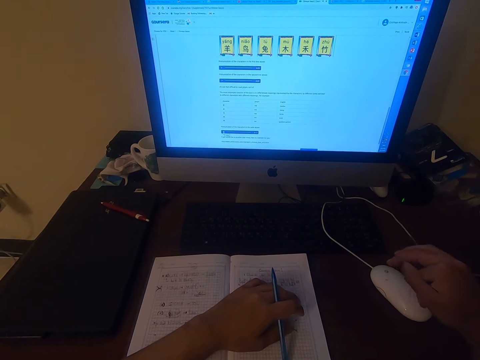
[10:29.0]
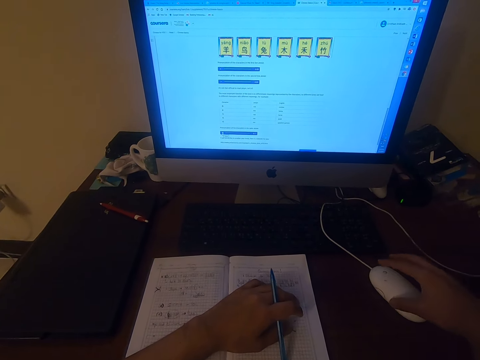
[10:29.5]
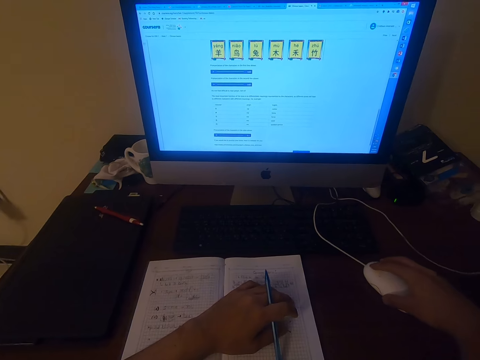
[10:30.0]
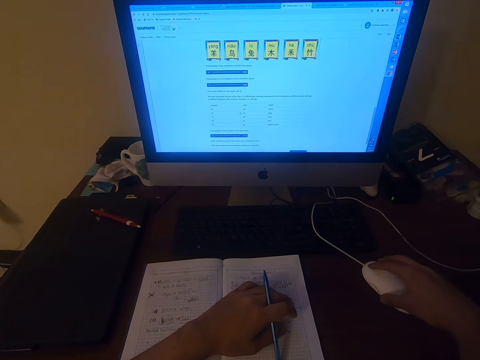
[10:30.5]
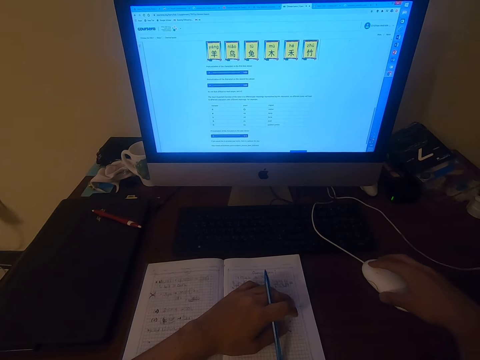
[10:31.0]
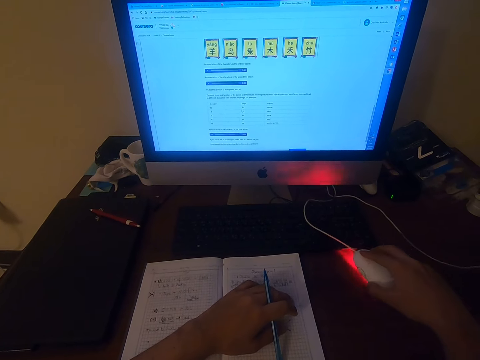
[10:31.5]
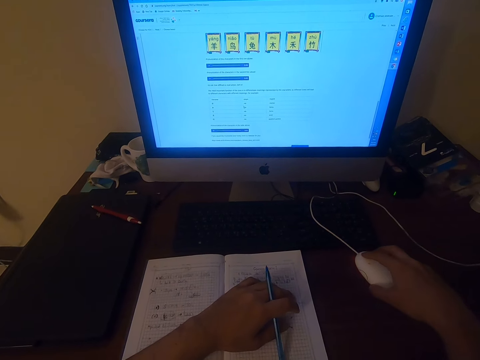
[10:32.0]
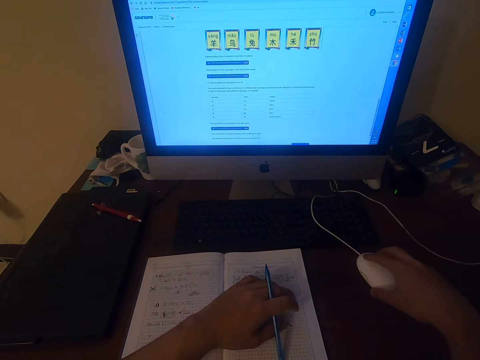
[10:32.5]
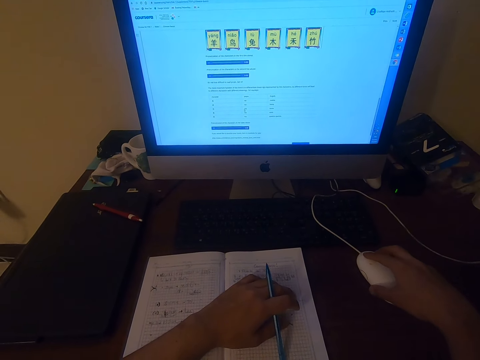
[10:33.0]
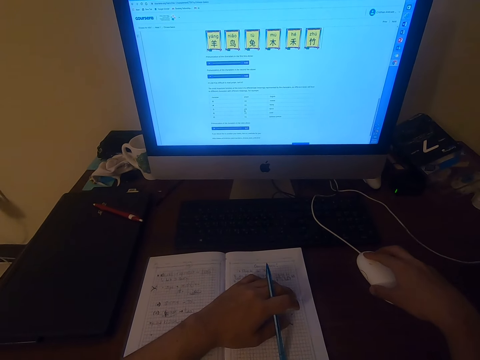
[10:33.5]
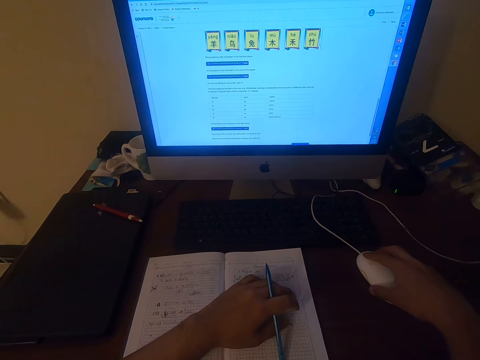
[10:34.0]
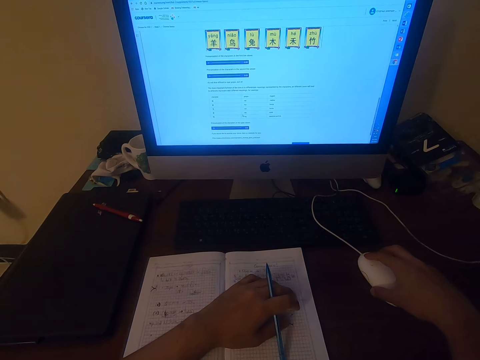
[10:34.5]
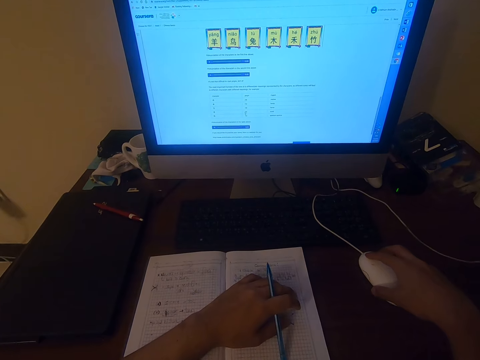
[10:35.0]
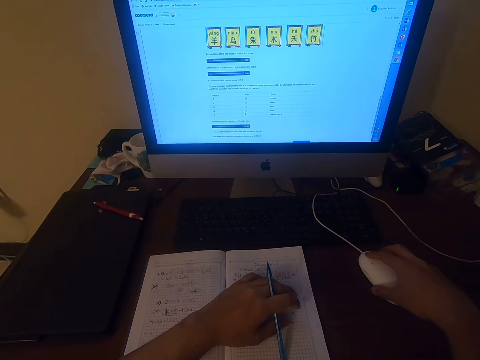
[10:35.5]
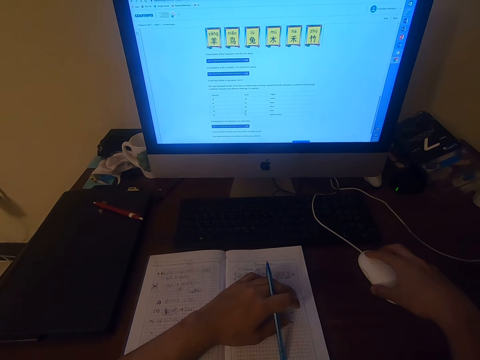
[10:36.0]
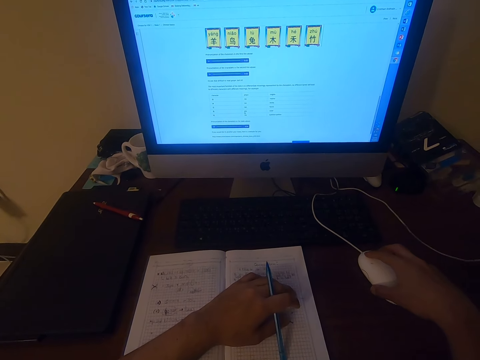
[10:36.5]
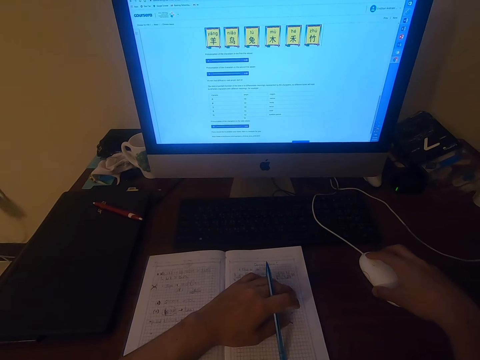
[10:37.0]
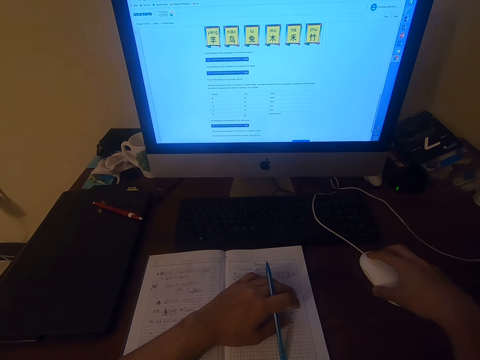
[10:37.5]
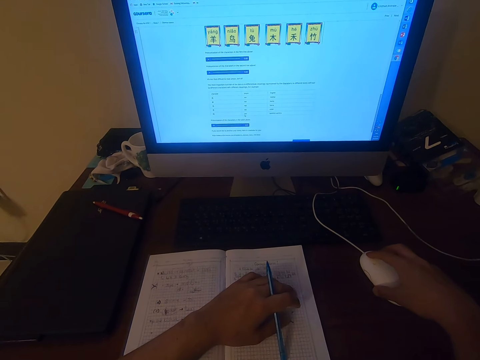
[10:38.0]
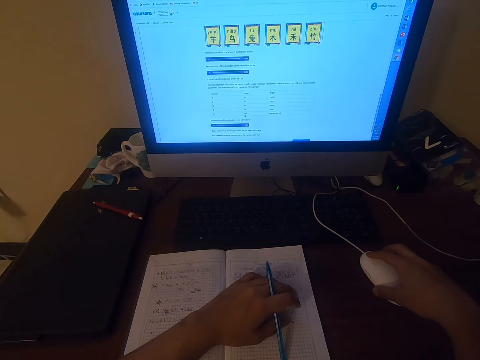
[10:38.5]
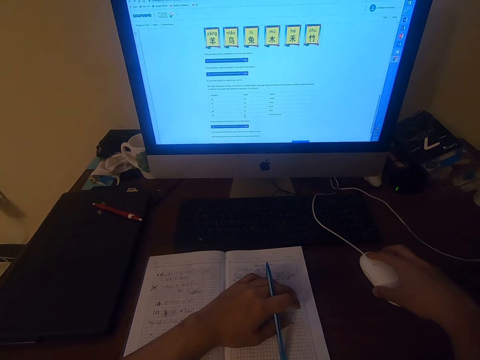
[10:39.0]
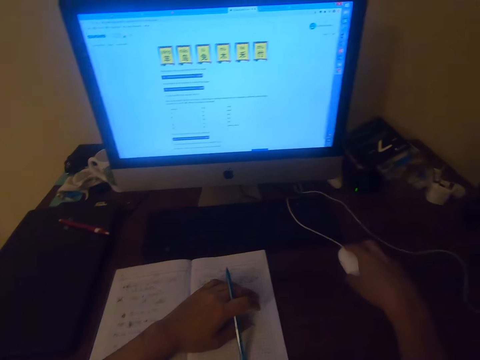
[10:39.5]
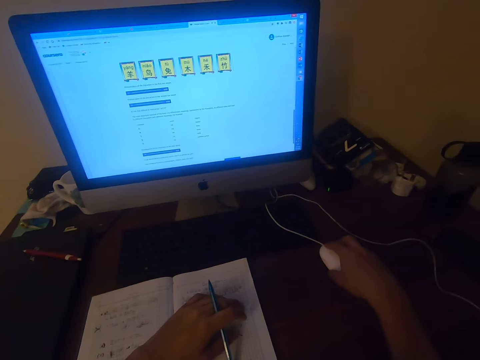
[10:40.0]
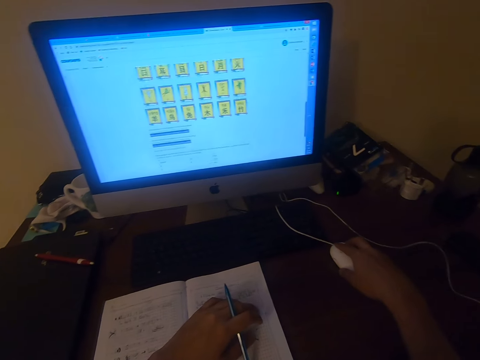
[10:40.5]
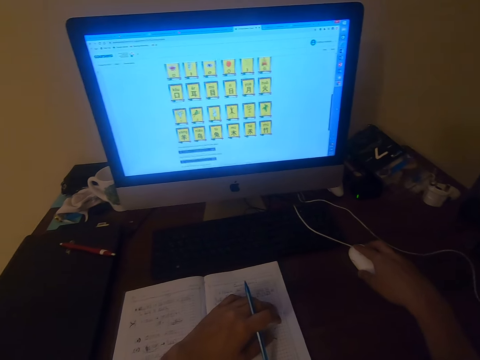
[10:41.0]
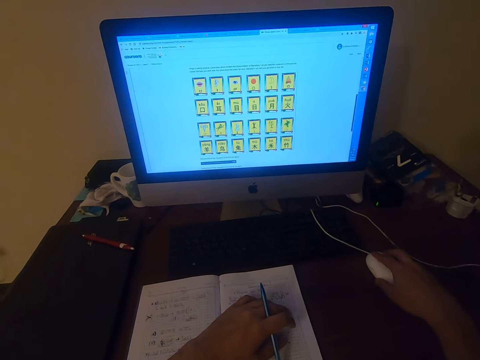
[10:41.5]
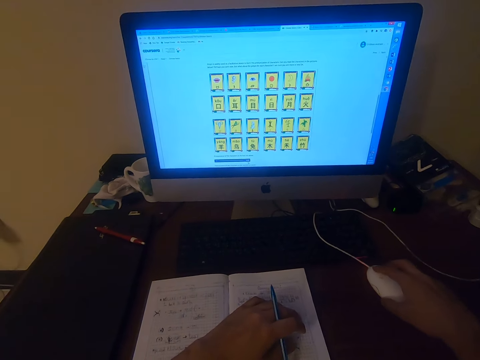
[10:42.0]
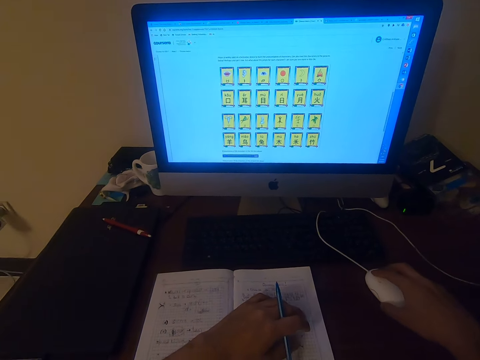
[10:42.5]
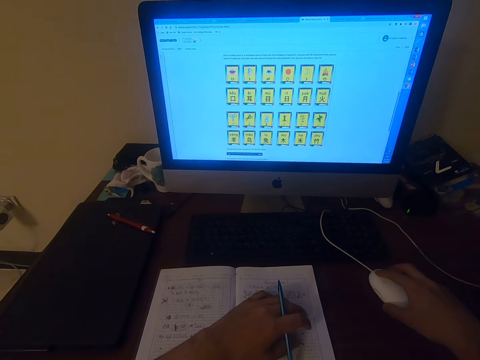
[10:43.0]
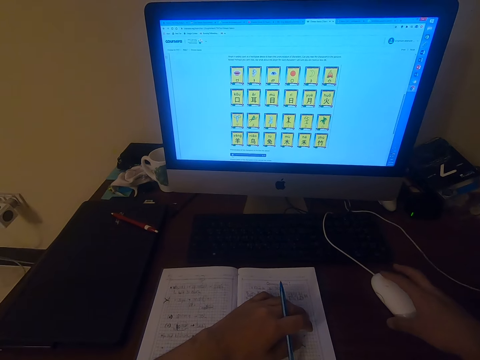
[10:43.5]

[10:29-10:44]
The camera wearer clicks the mouse. They click the mouse repeatedly. They scroll the mouse.

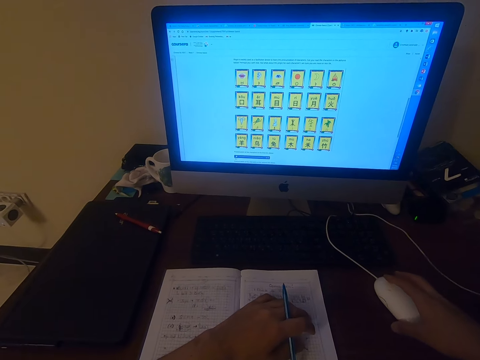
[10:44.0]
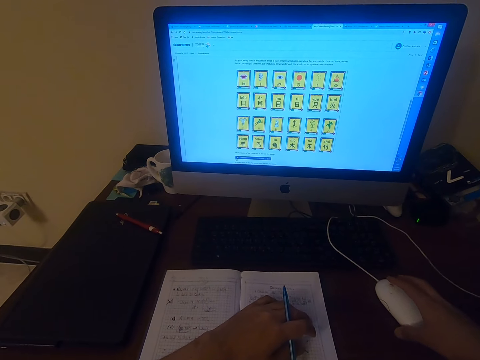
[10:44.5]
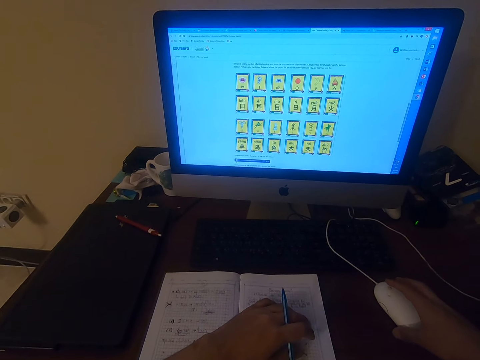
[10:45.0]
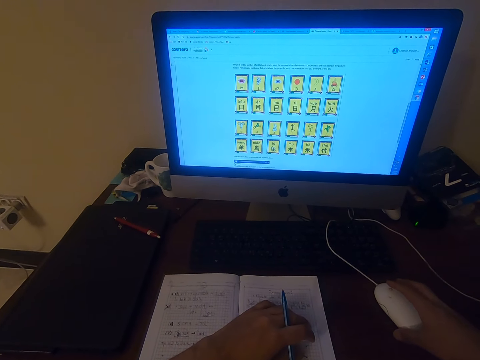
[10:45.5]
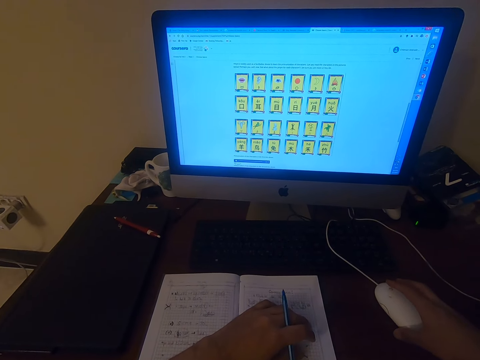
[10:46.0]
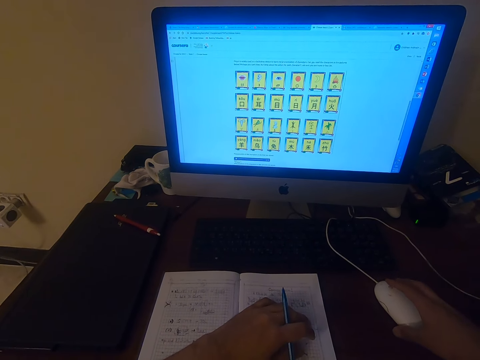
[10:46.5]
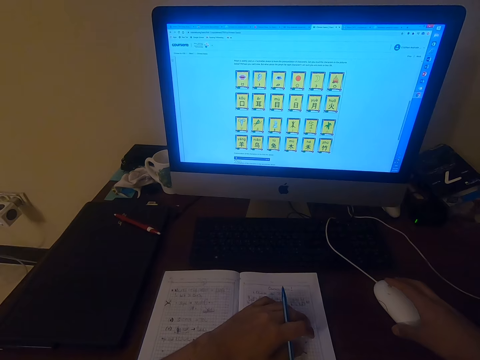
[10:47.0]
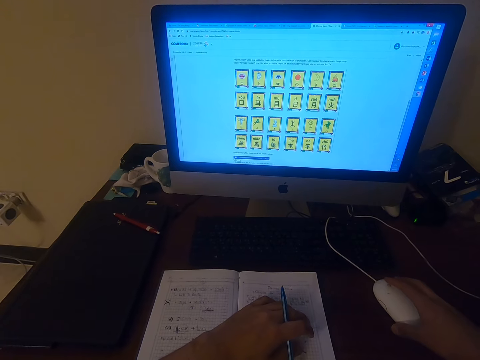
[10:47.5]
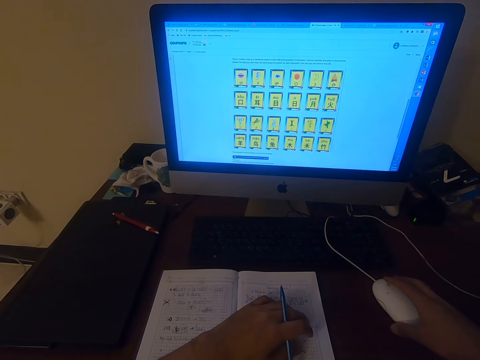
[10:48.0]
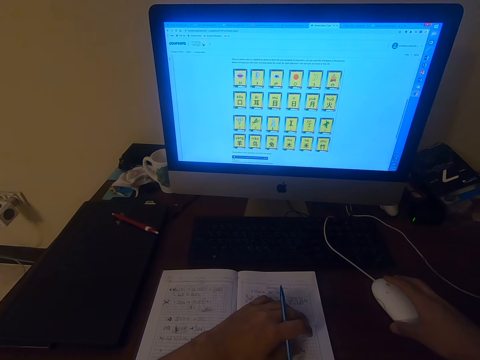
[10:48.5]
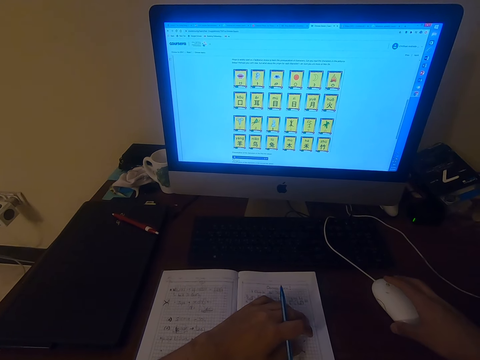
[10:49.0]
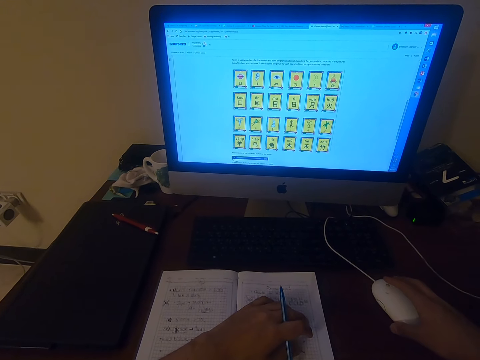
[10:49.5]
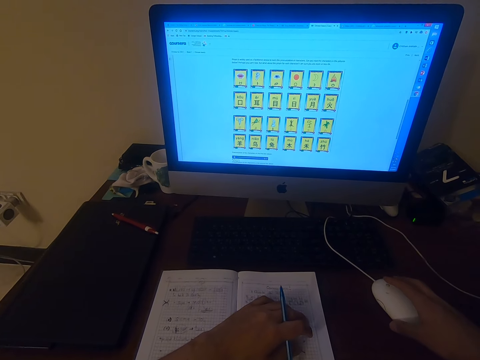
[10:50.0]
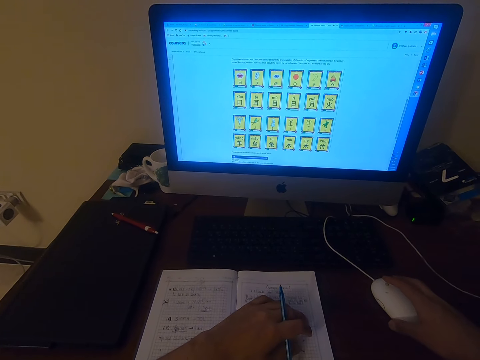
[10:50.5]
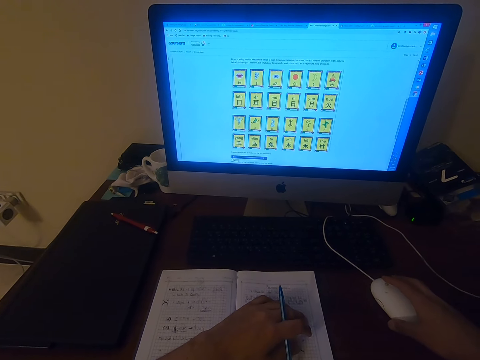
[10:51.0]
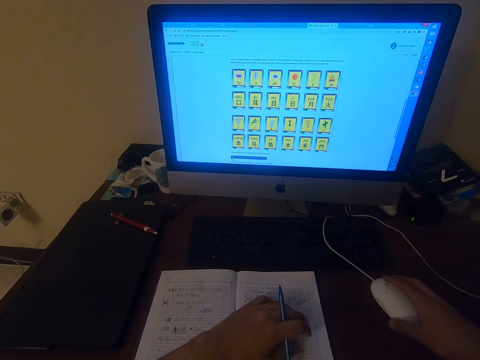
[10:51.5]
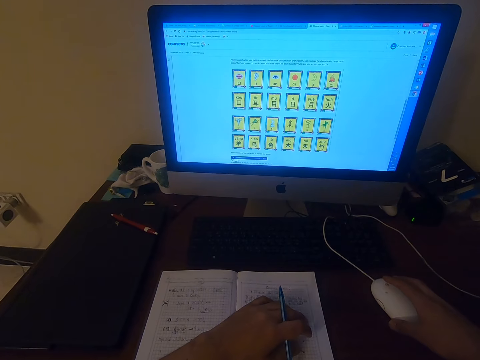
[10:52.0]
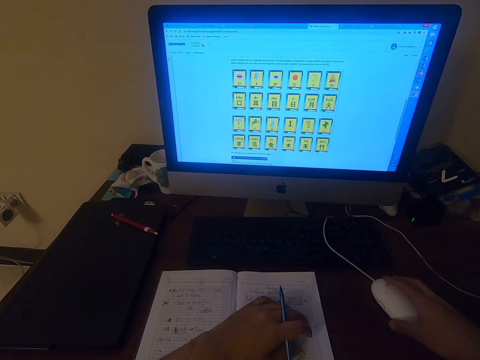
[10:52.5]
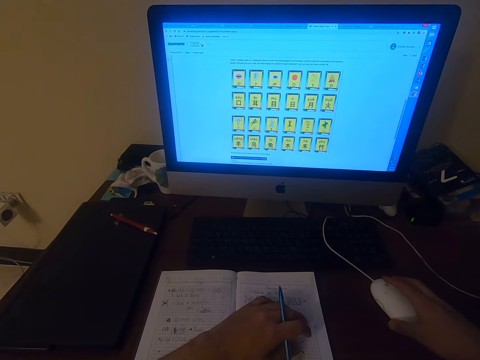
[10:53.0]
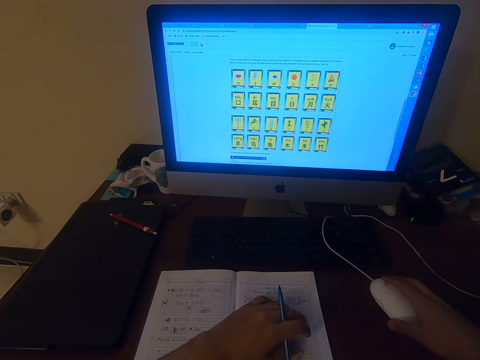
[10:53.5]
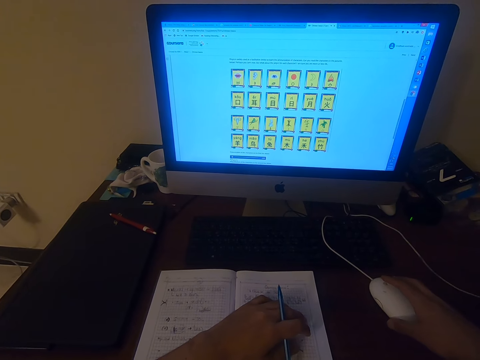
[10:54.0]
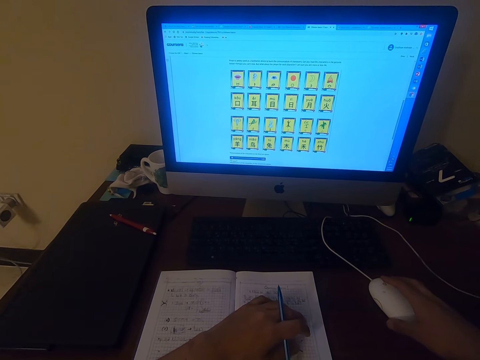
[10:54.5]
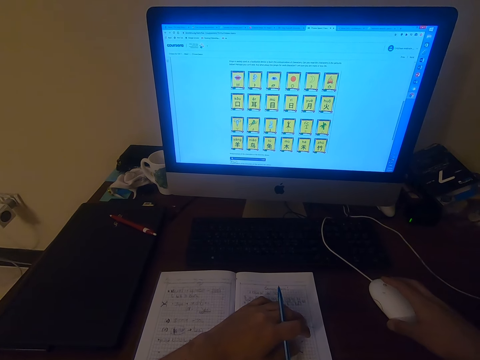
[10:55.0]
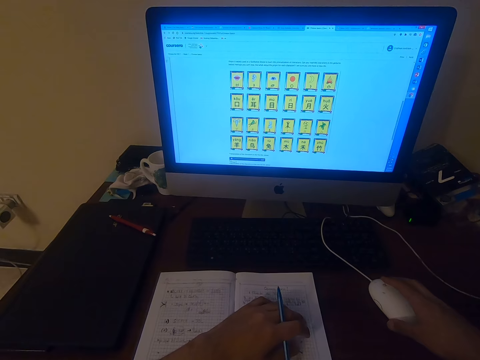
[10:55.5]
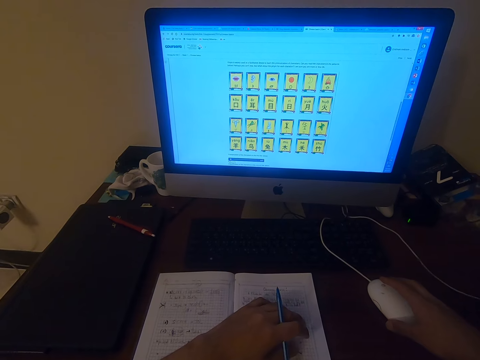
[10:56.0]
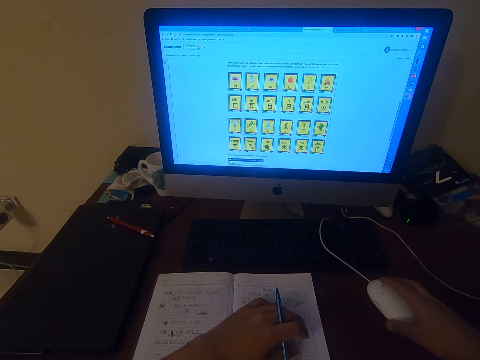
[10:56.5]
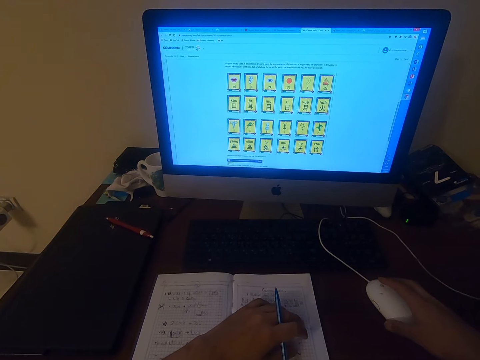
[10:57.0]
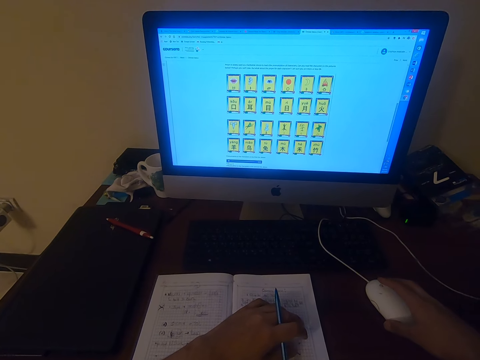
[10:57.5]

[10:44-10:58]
The camera wearer scrolls the mouse. They pronounce words. They scroll the mouse. They scroll the mouse again.
